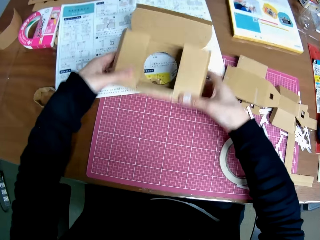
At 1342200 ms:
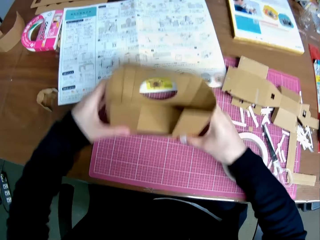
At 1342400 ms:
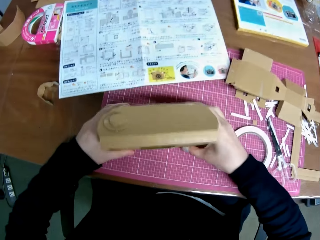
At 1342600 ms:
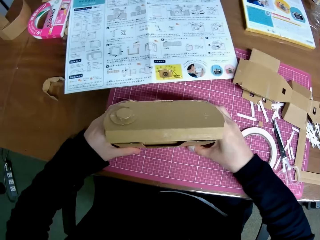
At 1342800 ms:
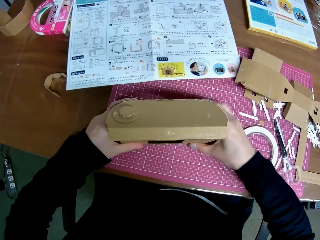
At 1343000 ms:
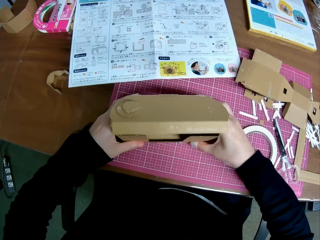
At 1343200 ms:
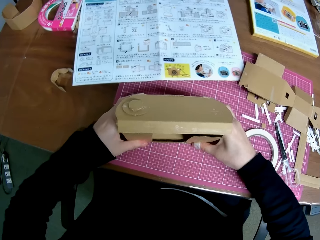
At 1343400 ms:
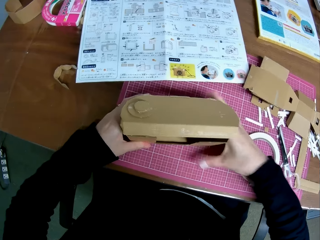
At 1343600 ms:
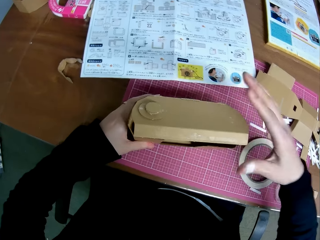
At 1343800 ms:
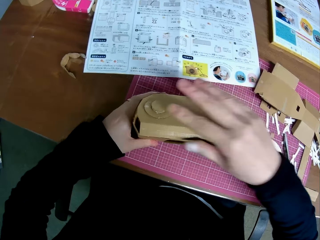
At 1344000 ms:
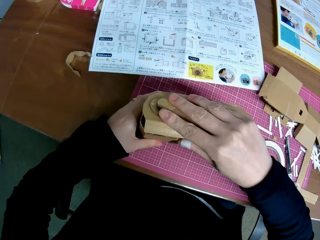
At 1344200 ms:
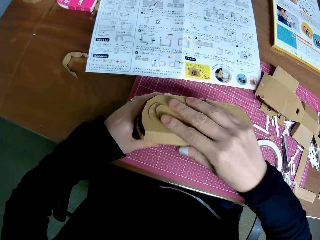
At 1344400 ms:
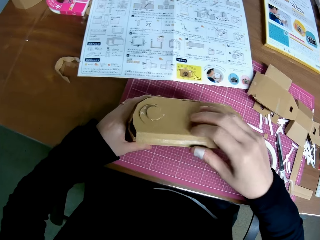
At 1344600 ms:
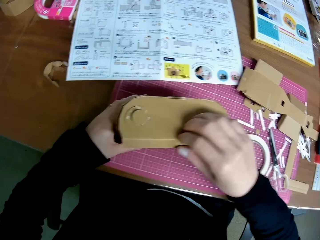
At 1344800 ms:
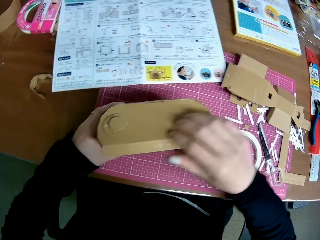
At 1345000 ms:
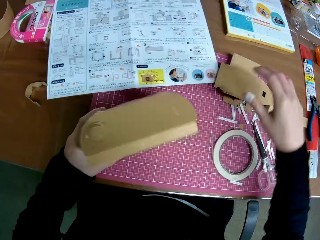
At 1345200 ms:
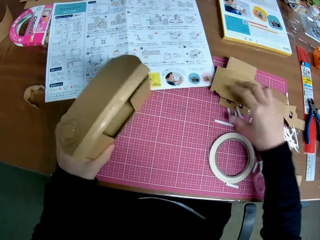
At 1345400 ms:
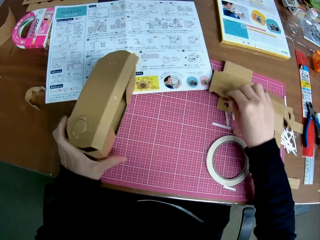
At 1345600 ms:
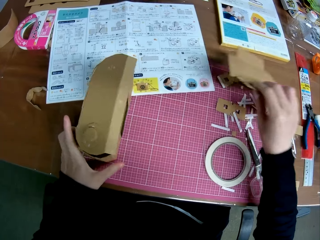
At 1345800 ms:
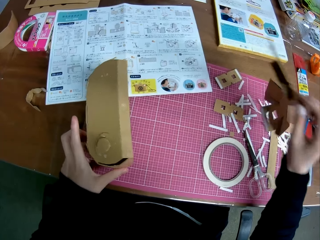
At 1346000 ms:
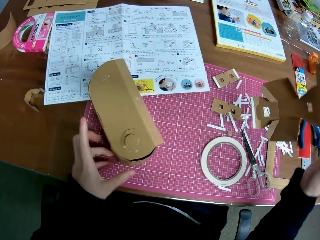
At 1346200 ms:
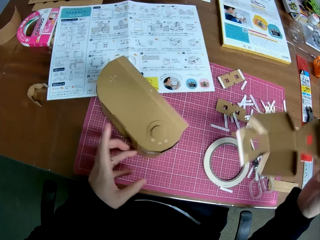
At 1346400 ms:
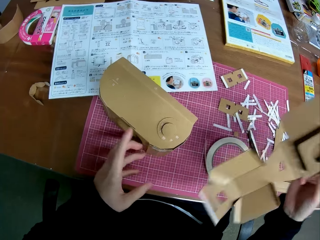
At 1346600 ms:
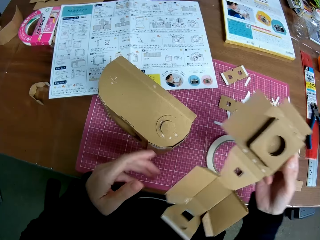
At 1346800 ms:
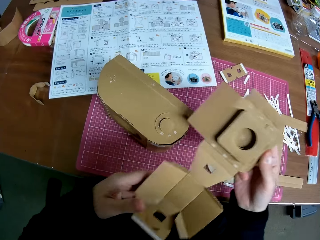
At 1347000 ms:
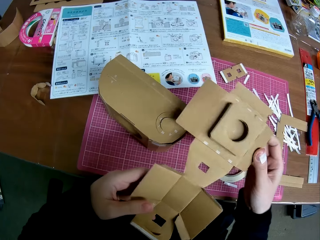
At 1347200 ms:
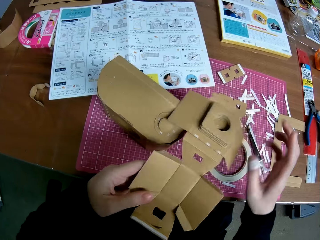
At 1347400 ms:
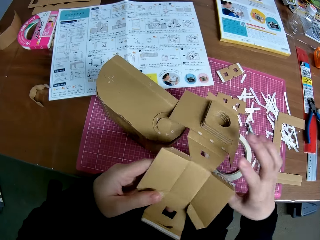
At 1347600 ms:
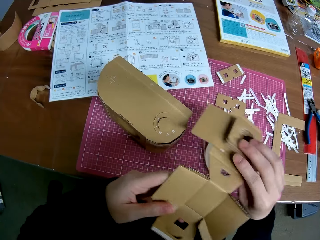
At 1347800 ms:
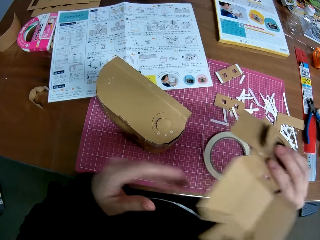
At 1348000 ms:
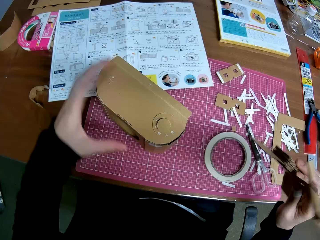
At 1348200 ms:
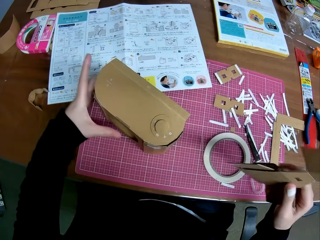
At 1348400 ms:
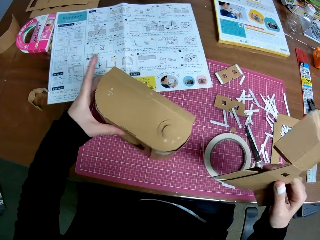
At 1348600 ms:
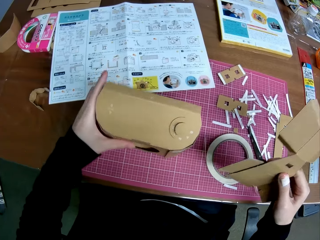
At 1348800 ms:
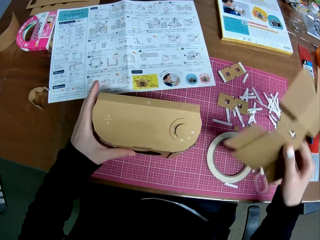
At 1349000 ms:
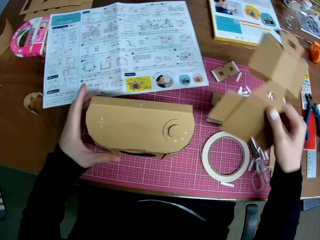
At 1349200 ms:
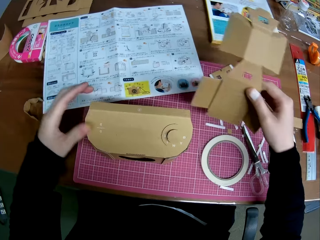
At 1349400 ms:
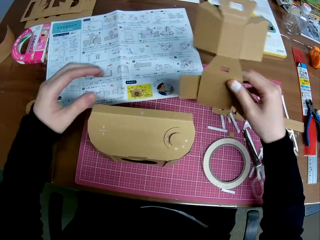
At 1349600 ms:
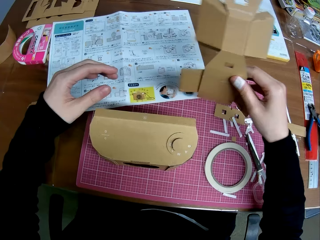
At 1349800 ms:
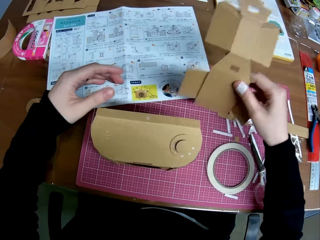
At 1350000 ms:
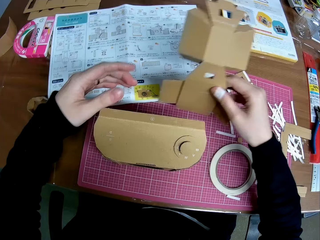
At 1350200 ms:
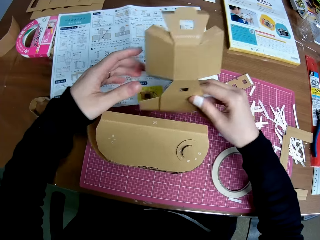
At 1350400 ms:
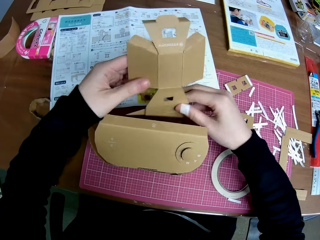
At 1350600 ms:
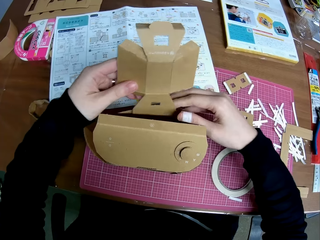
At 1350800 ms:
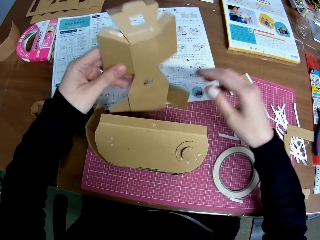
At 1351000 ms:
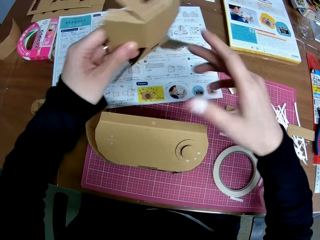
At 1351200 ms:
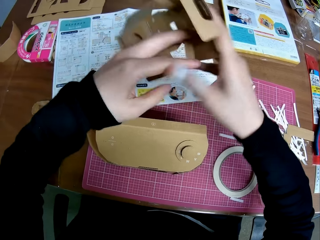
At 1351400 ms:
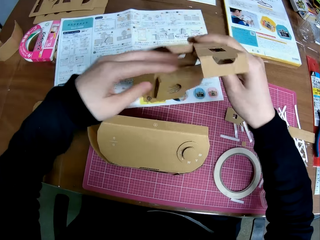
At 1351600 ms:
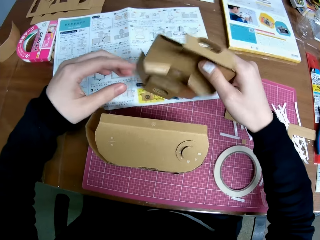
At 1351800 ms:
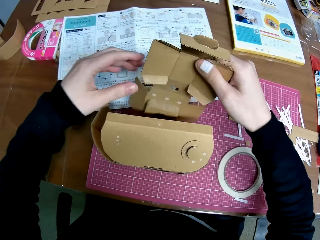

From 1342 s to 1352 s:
The camera wearer turns the woodcraft up. They pick up another woodcraft. They stare at the woodcrafts.

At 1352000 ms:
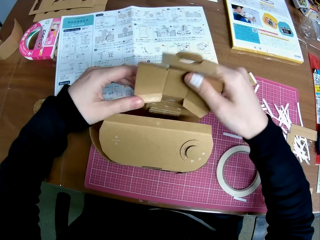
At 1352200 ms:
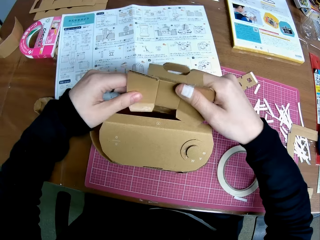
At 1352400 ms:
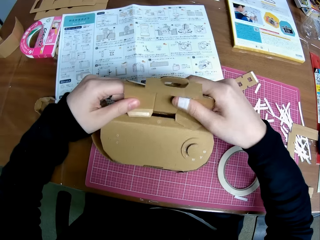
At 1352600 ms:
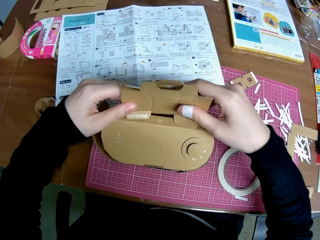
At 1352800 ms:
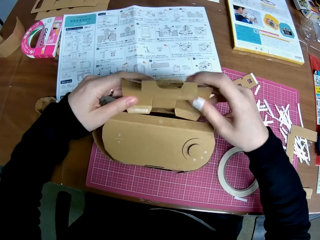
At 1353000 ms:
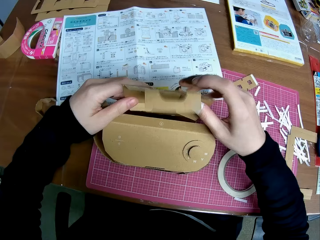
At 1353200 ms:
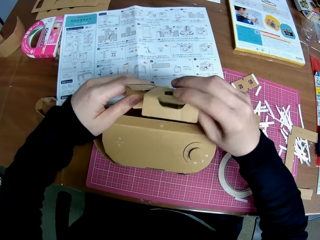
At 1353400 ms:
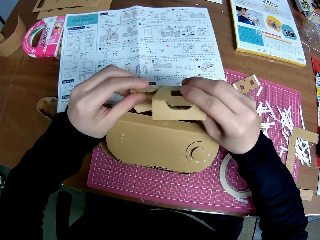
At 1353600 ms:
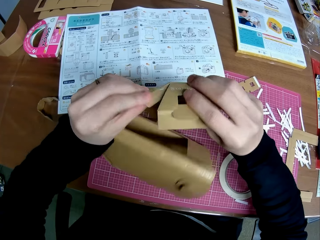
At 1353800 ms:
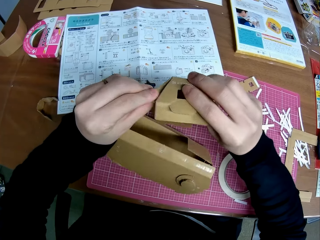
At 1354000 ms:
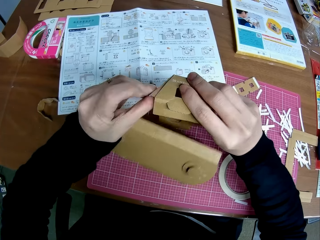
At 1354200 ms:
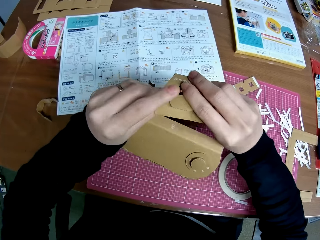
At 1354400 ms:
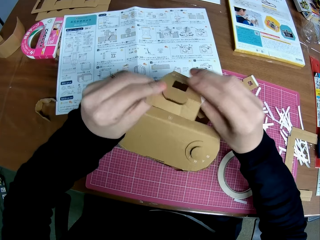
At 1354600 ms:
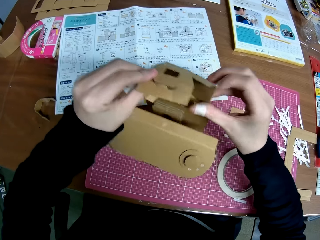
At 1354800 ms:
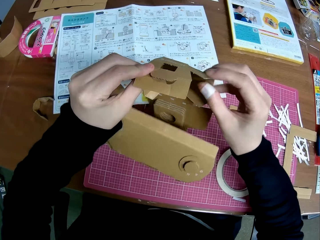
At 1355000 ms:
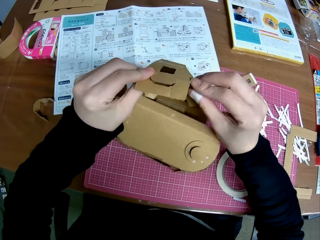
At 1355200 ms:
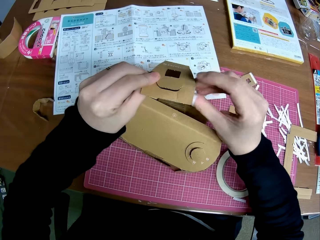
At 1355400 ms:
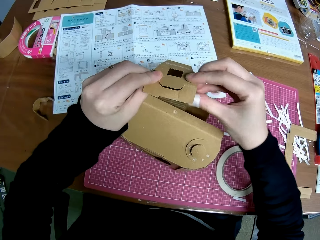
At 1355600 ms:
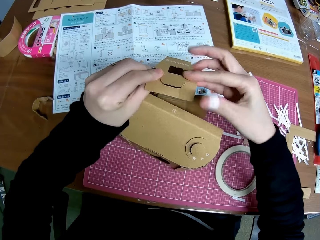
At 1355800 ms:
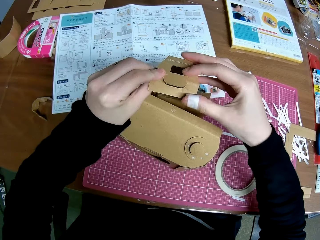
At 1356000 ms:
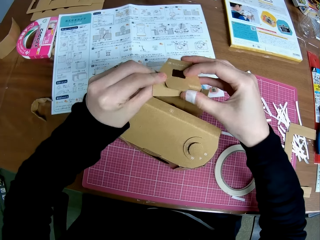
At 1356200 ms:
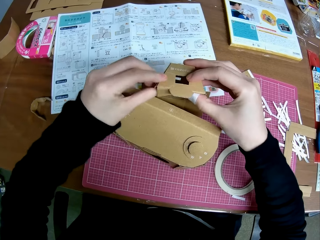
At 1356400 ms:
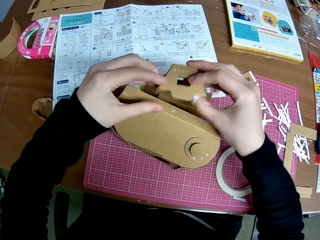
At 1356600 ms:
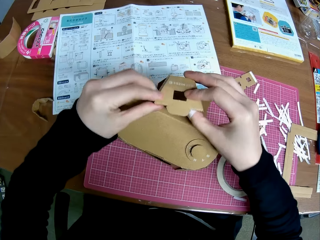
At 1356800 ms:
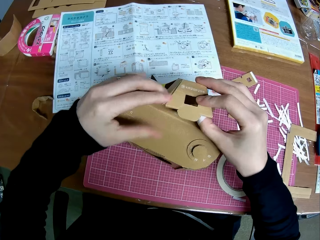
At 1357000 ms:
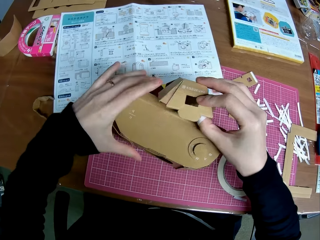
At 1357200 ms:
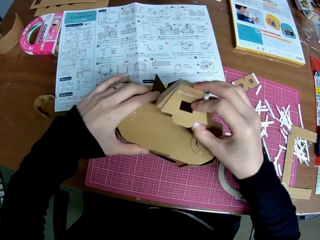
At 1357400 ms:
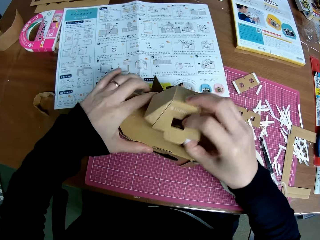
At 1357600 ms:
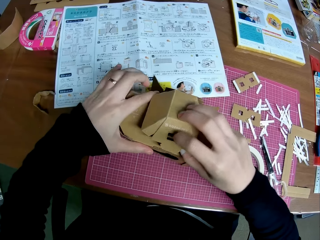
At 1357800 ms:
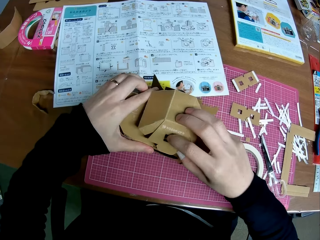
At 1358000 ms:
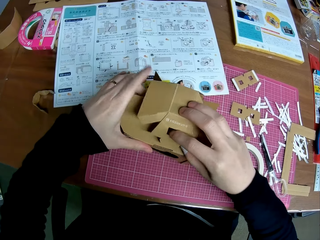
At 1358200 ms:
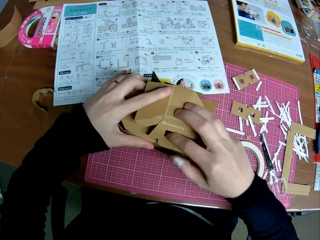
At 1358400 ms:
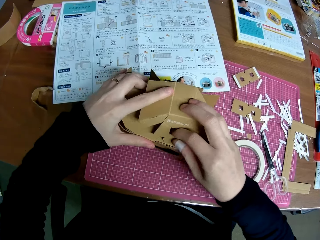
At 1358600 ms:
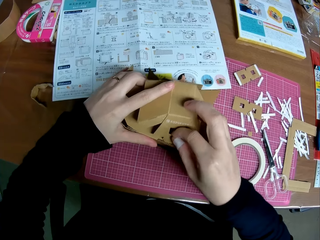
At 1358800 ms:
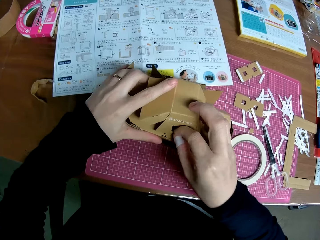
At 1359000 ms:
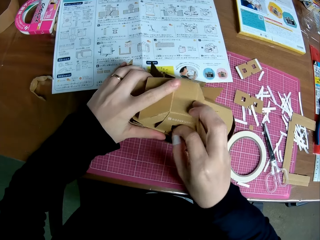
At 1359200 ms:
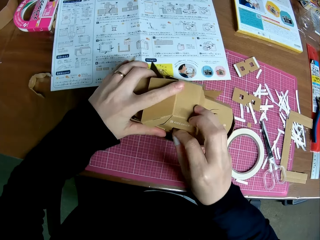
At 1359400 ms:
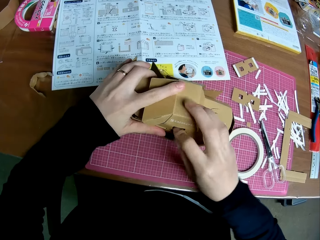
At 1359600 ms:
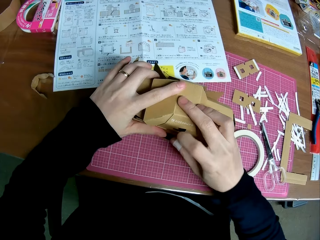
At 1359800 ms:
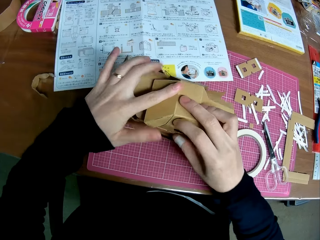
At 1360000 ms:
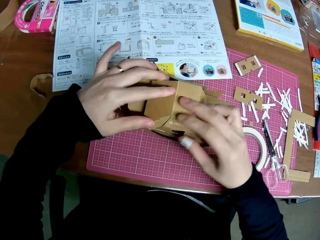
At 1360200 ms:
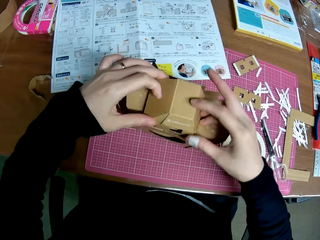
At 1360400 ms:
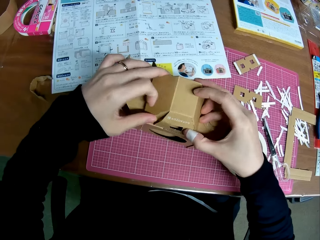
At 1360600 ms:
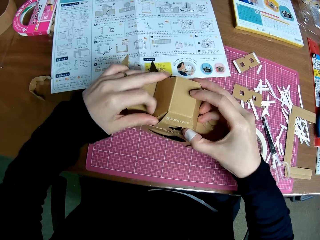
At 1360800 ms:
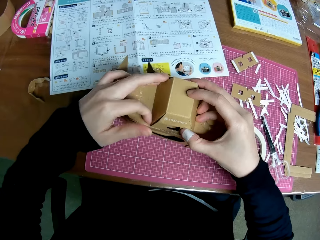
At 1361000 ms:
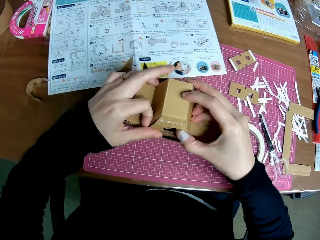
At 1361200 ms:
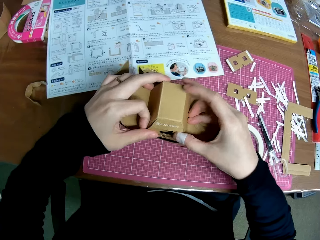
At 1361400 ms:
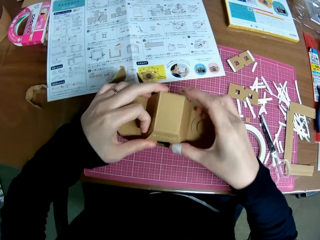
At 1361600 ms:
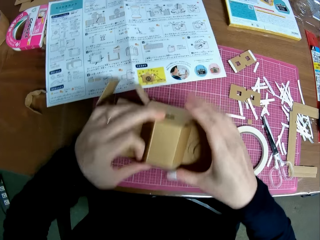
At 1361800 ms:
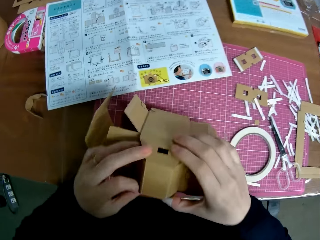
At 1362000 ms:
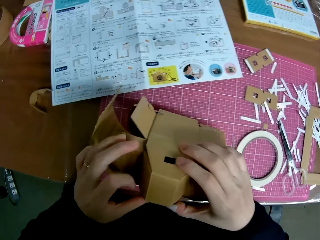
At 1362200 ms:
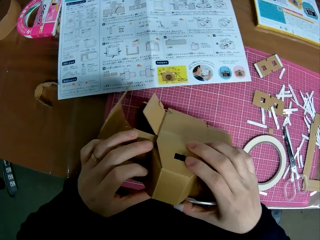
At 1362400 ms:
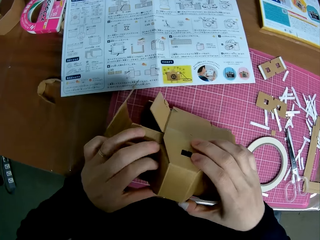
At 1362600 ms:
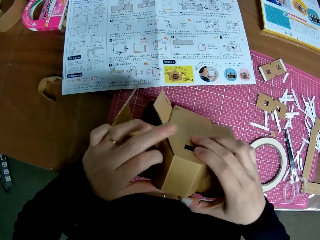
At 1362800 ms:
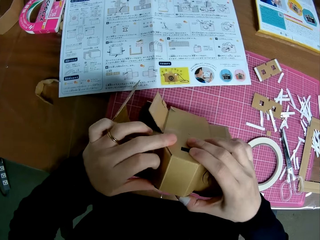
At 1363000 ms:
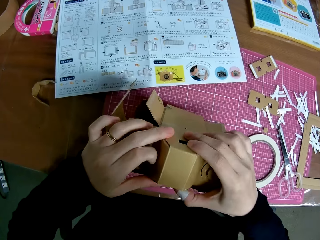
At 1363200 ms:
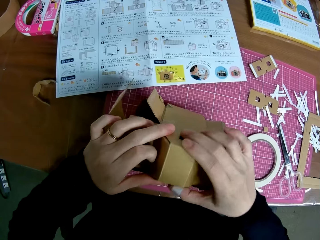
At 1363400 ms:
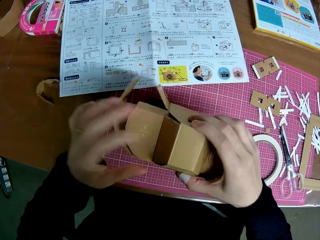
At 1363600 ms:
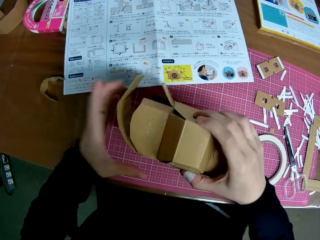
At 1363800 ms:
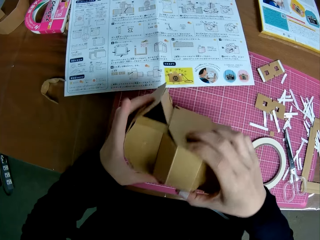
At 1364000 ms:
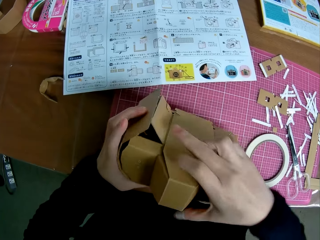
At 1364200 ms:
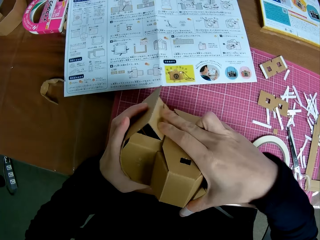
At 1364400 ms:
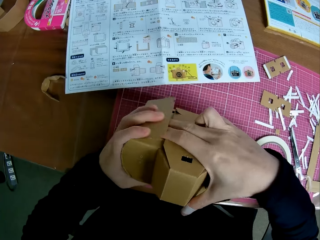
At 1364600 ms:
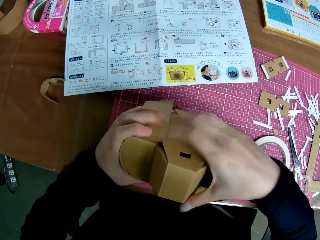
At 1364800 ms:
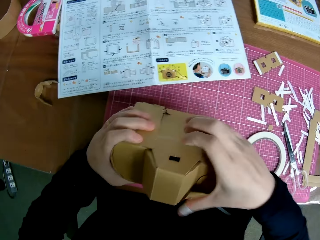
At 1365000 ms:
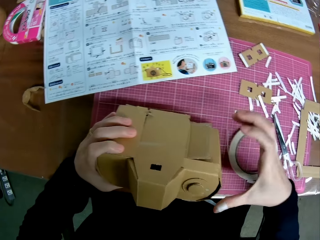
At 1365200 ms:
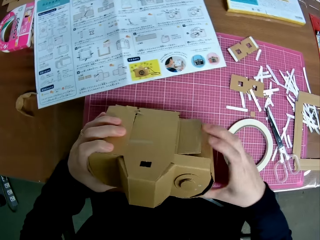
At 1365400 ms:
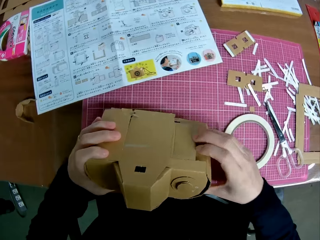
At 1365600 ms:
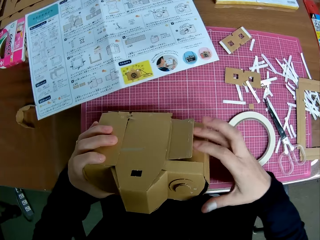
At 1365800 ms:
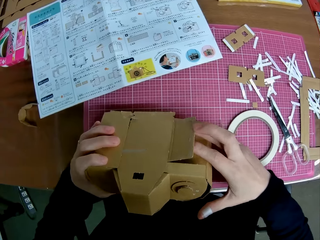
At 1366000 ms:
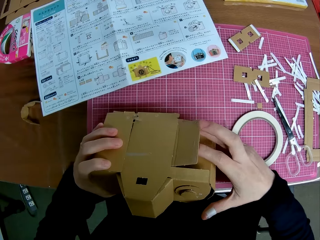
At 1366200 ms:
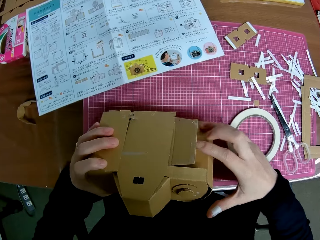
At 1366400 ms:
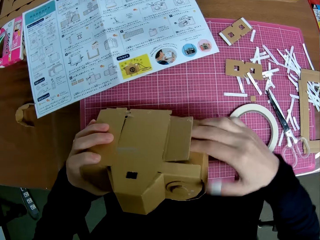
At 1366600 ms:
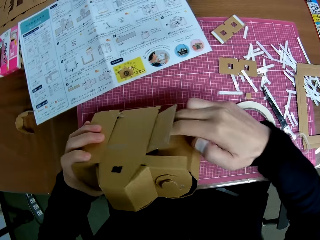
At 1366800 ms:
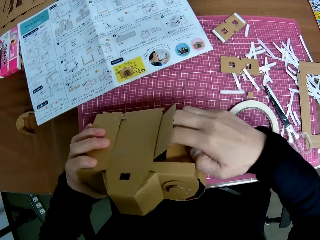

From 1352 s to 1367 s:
The camera wearer fixes on the woodcrafts. They assemble the carton piece. They fold the woodcraft. They fix the woodcrafts.
